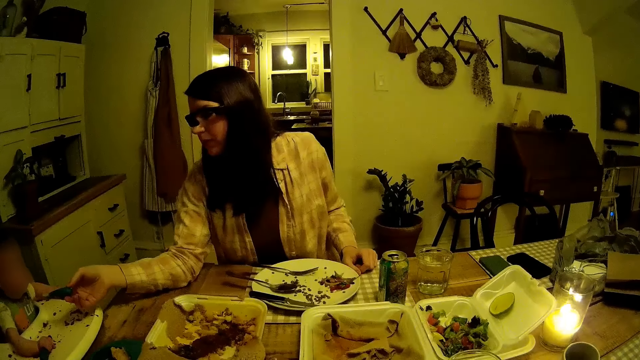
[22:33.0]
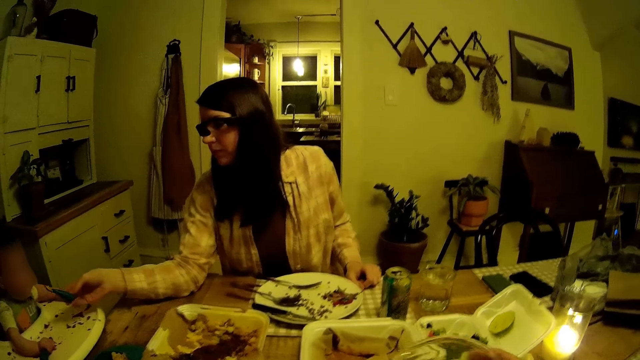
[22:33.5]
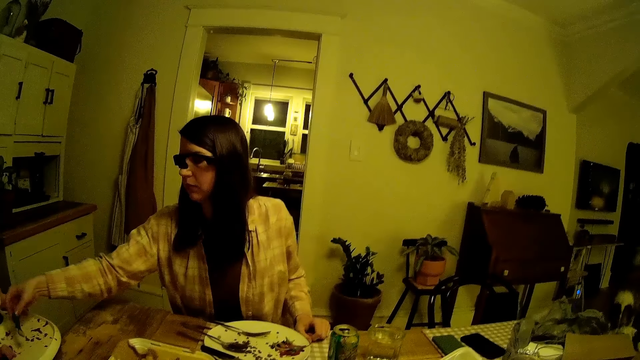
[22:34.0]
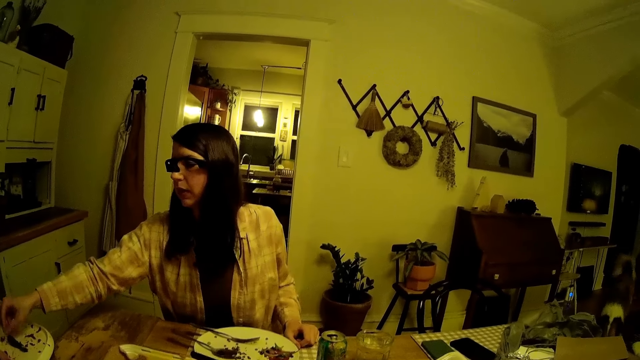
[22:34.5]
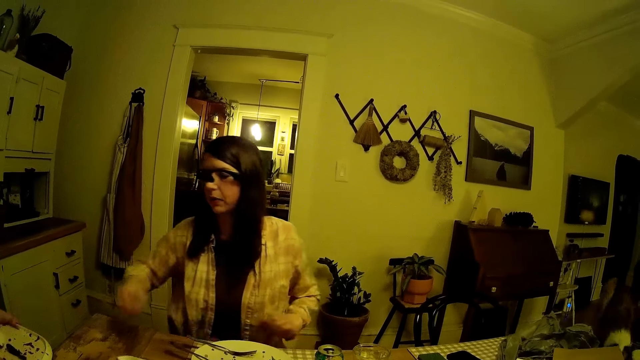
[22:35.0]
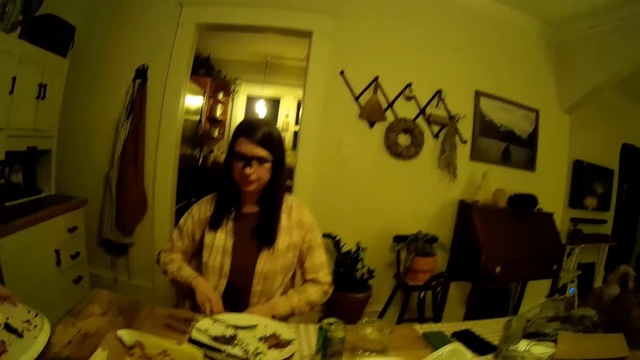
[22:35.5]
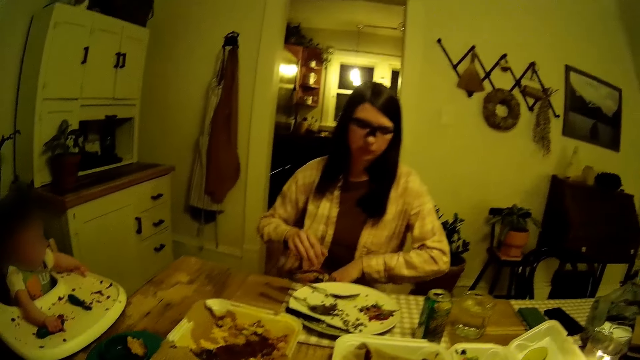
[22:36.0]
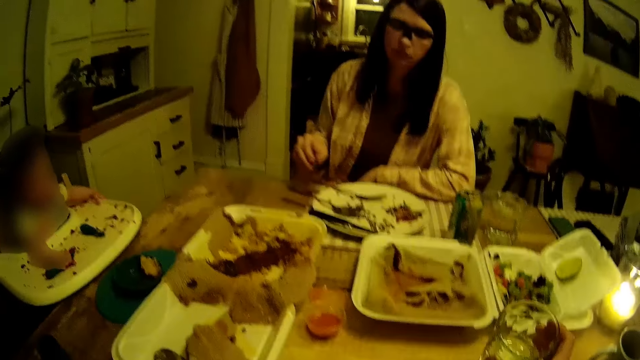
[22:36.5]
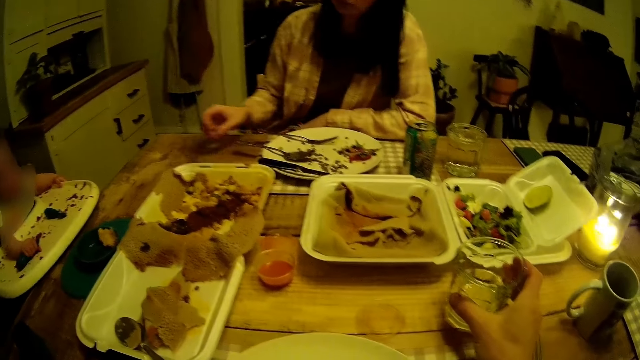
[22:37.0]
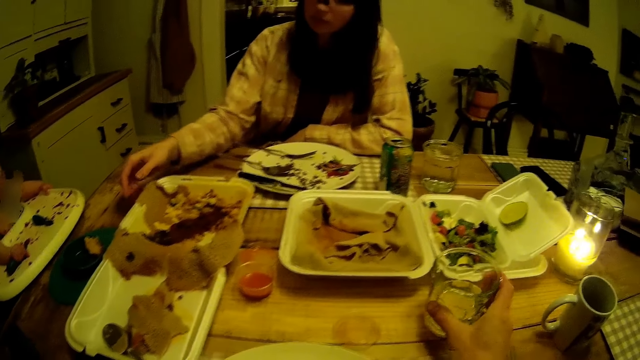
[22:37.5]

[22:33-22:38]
The camera wearer turns around the room.

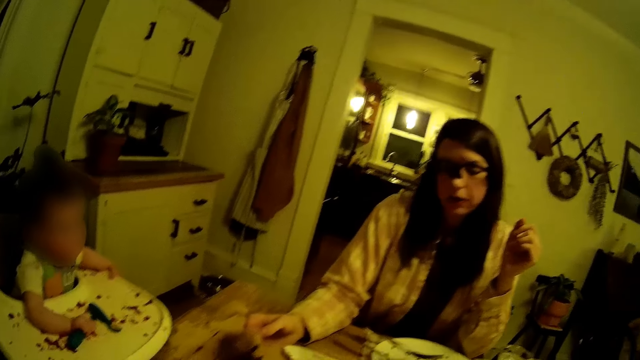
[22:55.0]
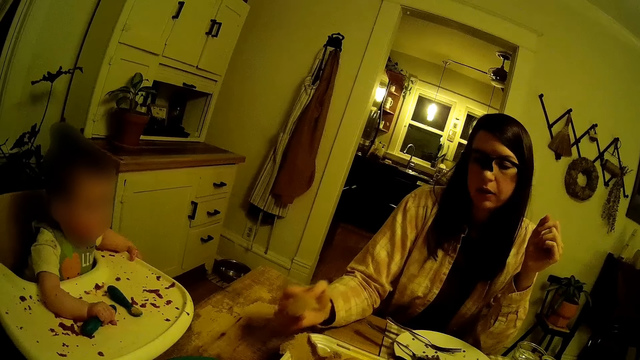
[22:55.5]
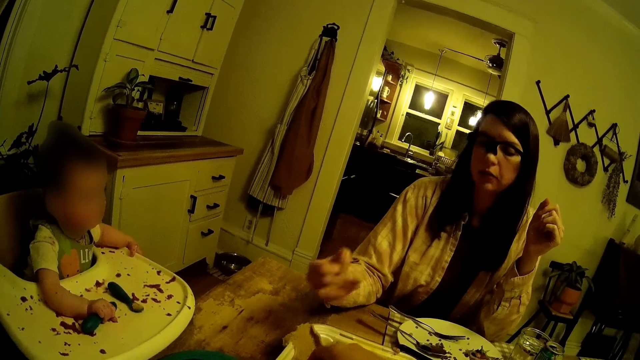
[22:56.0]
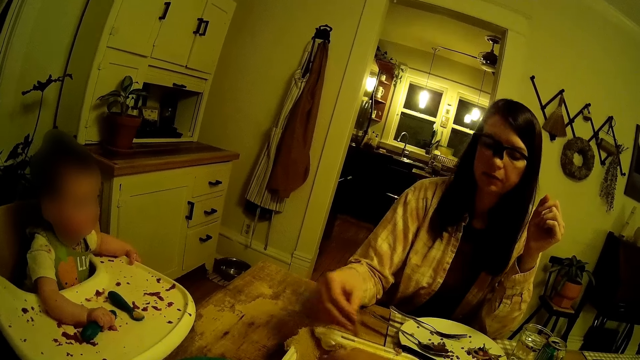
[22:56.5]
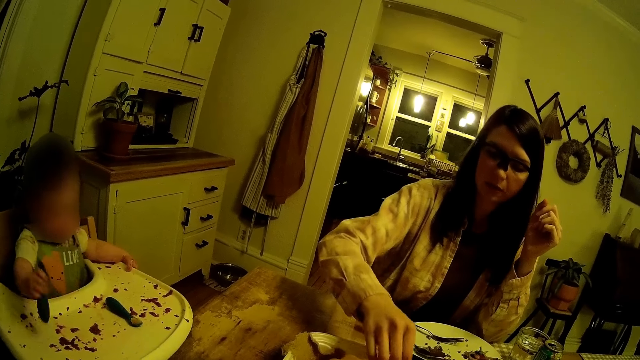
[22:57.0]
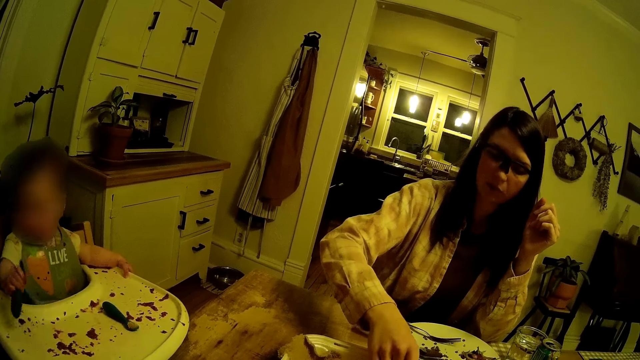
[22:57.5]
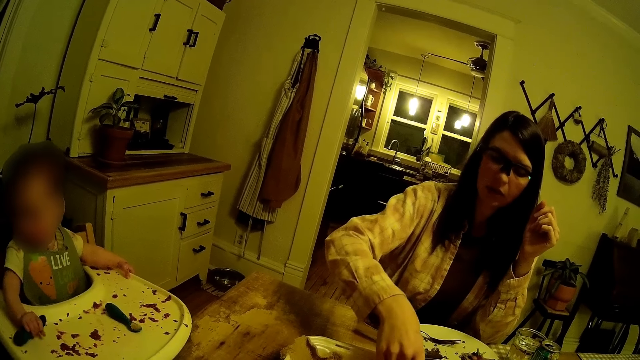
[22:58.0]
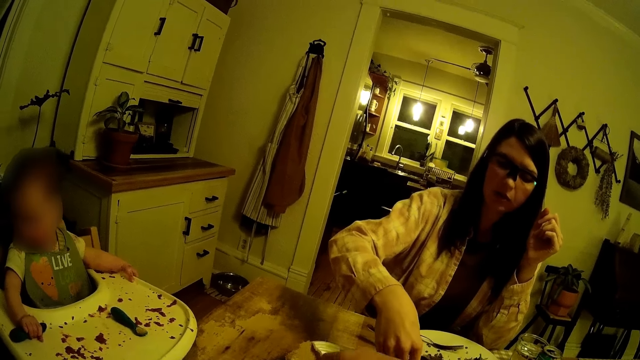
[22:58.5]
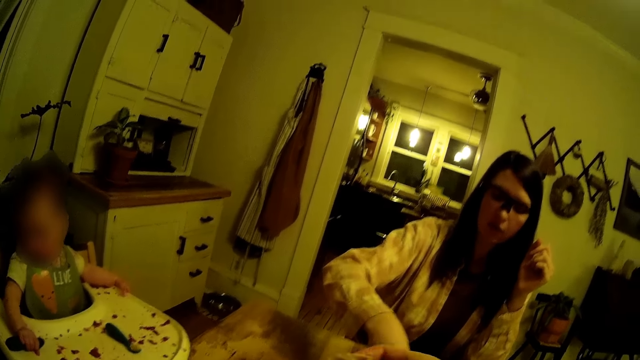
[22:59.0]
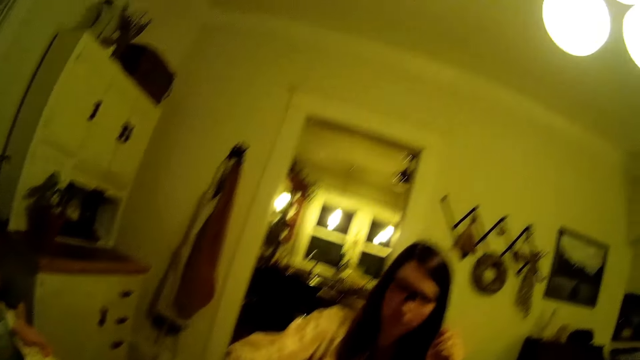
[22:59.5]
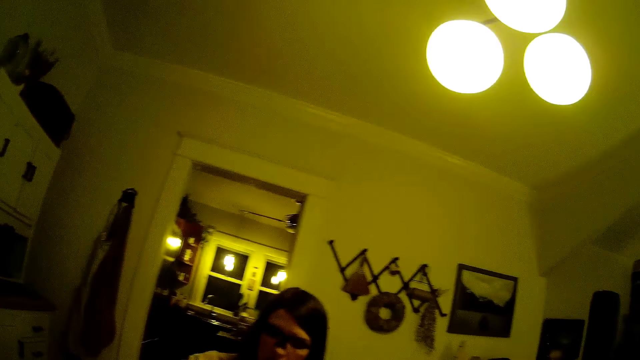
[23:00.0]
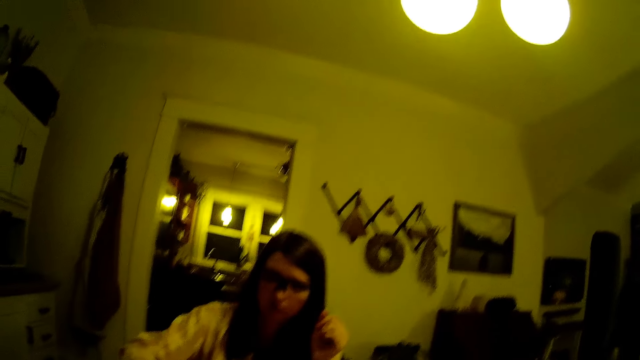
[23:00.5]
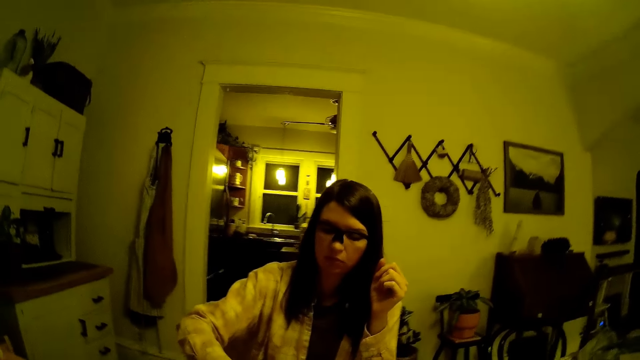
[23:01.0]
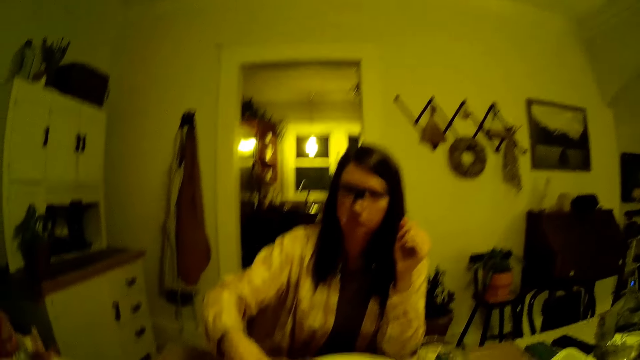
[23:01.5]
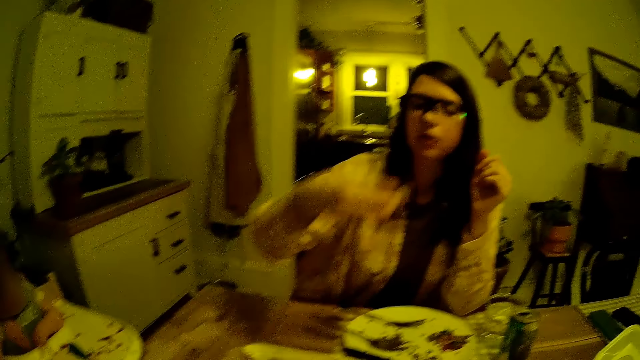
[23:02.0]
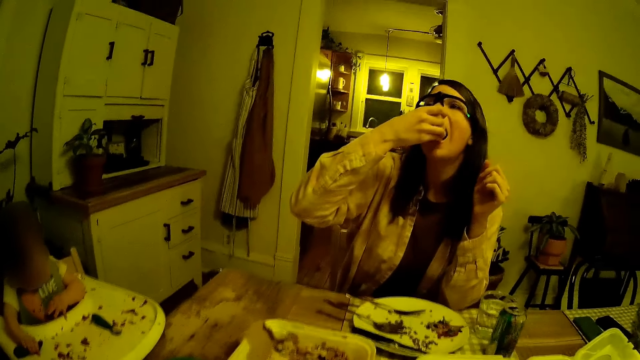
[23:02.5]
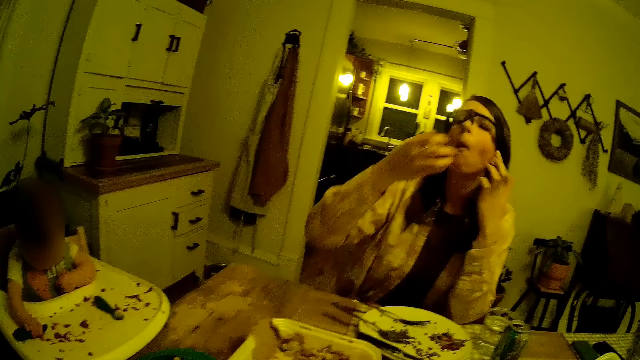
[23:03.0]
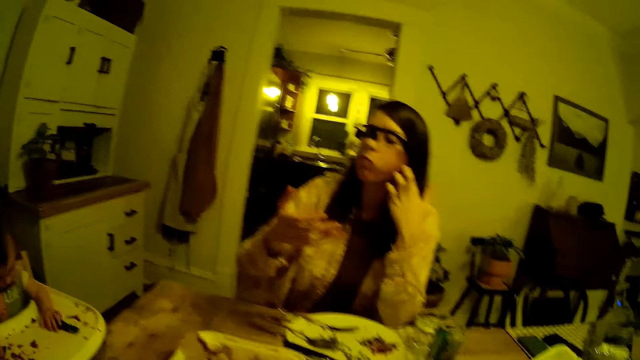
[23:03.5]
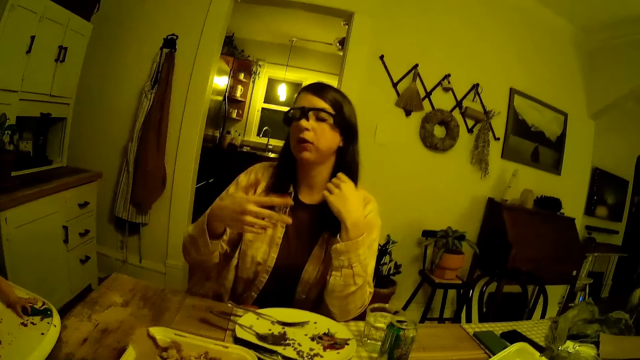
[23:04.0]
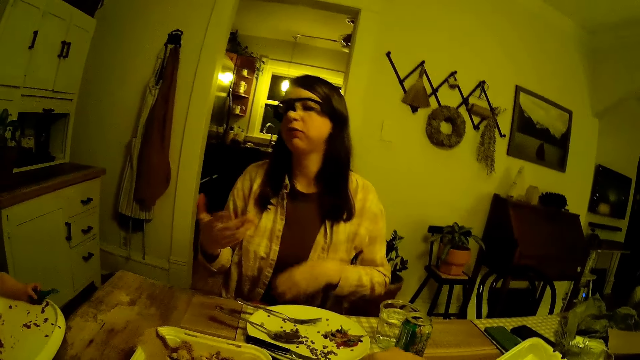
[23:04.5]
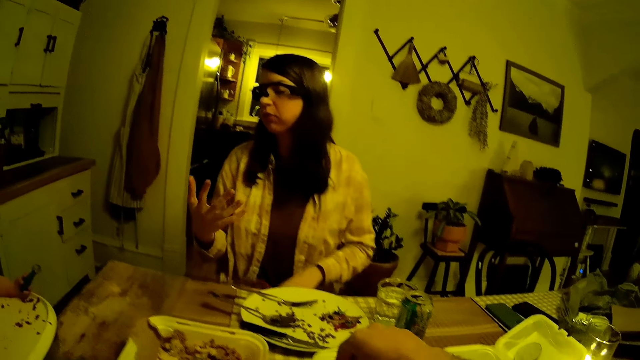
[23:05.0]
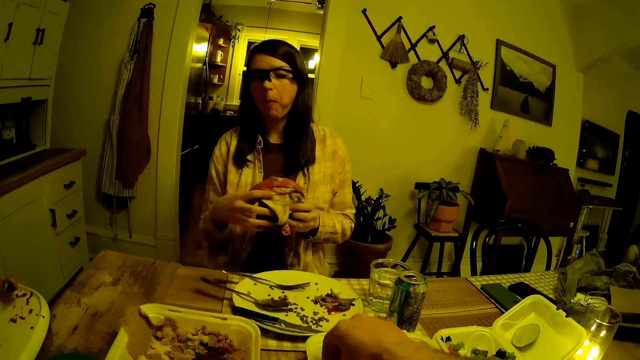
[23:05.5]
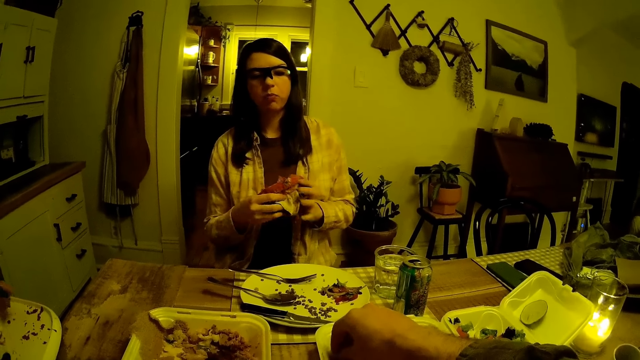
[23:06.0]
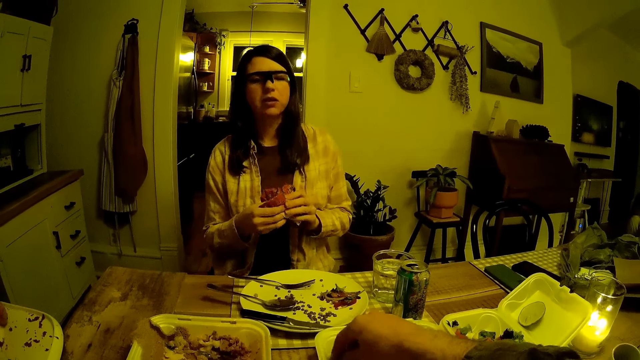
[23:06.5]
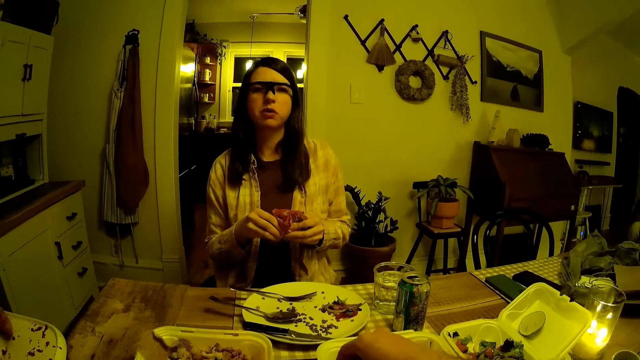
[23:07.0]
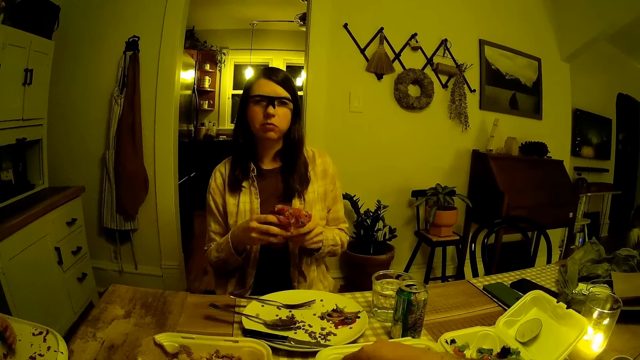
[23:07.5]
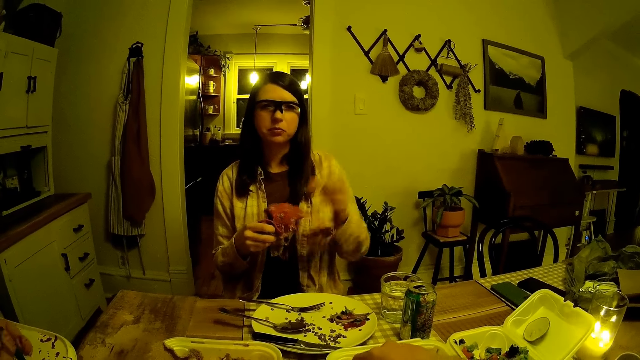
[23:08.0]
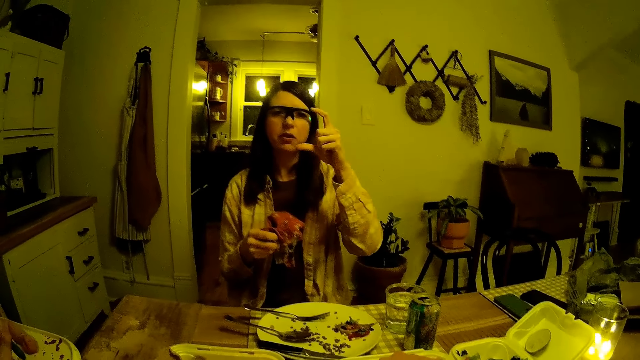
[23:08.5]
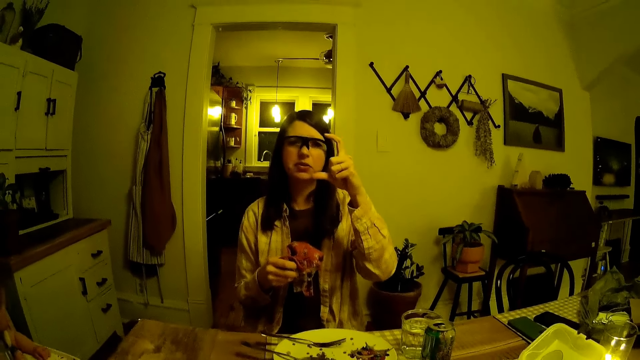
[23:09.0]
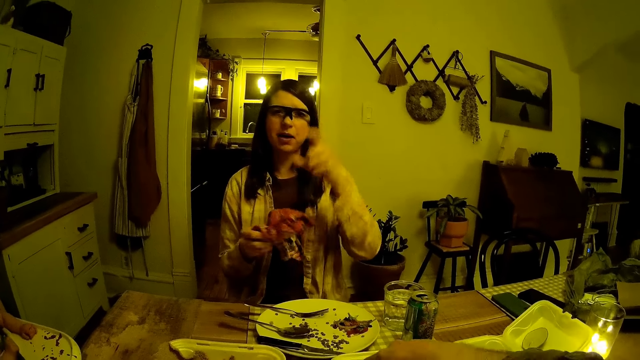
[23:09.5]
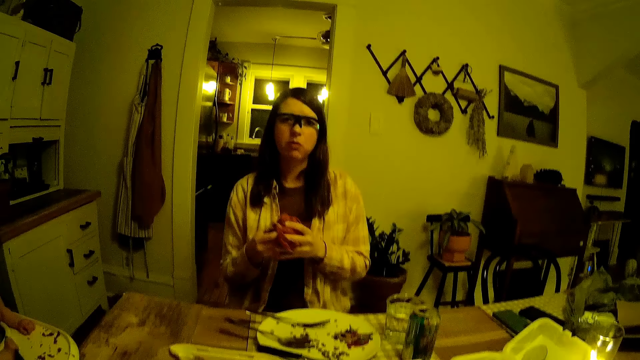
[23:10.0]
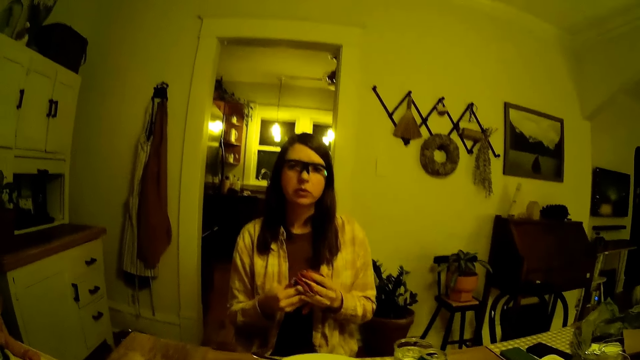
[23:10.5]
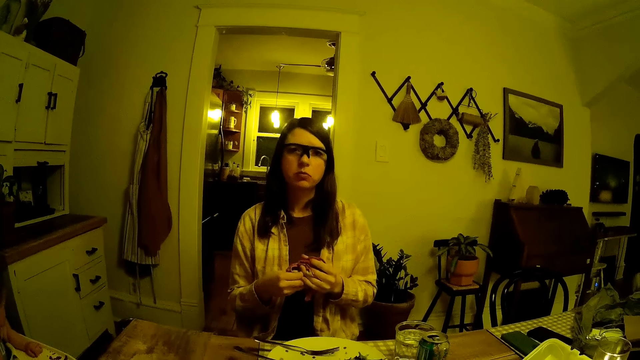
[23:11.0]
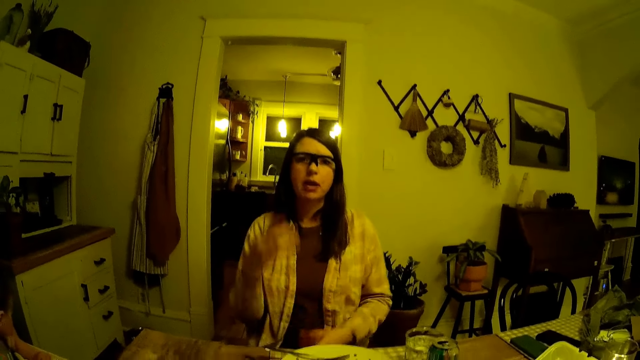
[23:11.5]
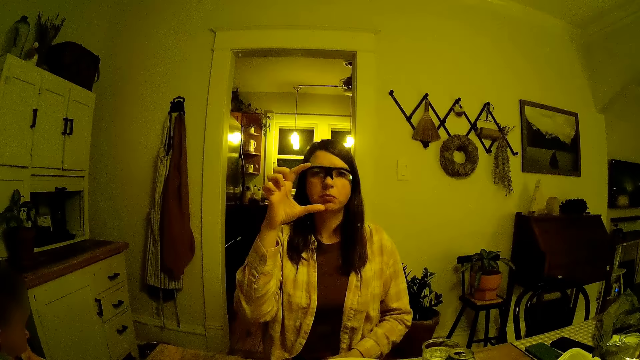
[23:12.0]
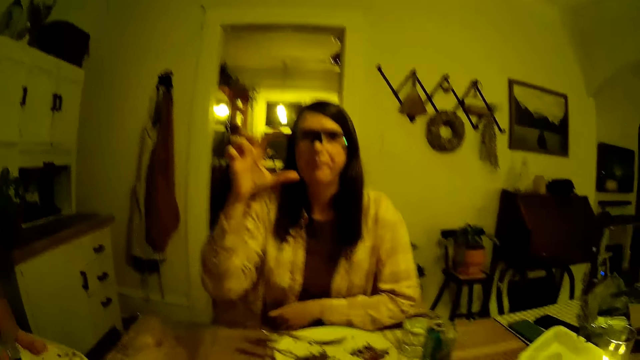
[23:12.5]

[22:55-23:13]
The woman picks up a fruit on a plate on the table with her right hand. She puts the fruit into her mouth. She picks up a cloth on her lap with her left hand and wipes her hands with the cloth.
